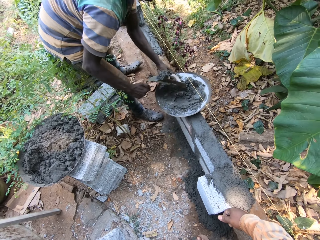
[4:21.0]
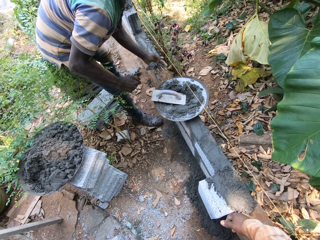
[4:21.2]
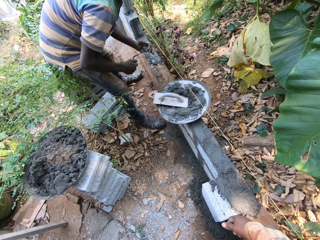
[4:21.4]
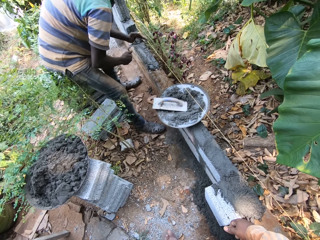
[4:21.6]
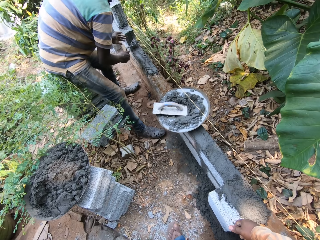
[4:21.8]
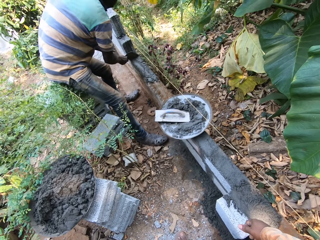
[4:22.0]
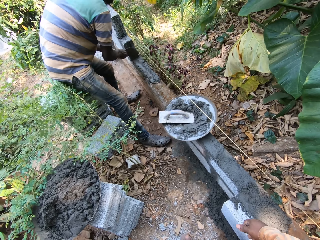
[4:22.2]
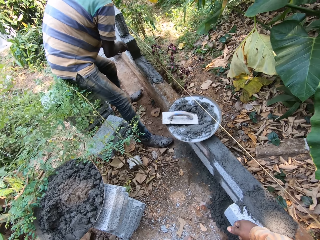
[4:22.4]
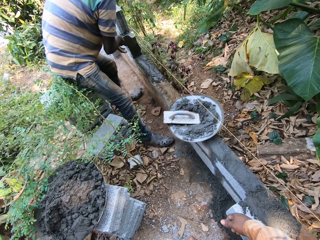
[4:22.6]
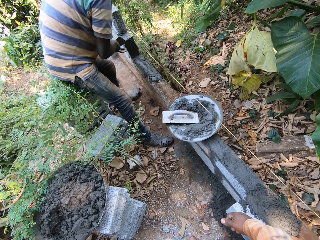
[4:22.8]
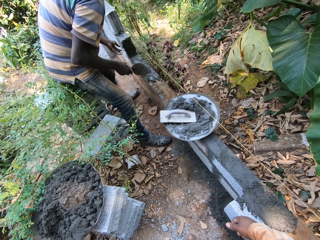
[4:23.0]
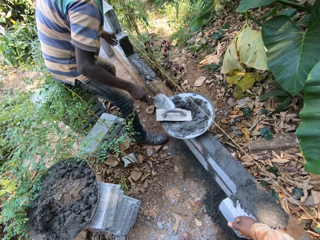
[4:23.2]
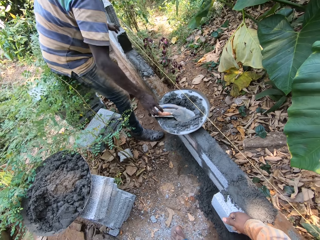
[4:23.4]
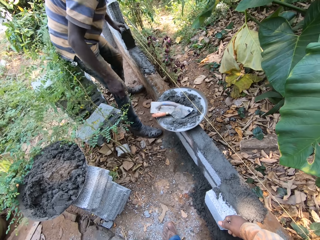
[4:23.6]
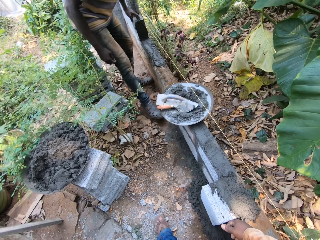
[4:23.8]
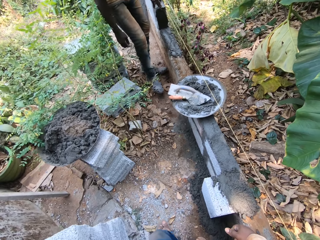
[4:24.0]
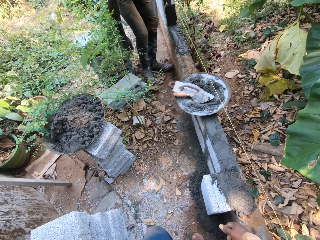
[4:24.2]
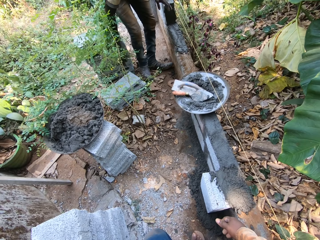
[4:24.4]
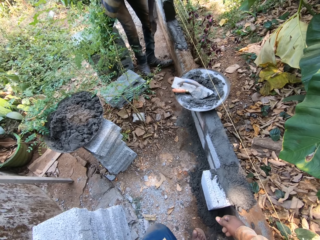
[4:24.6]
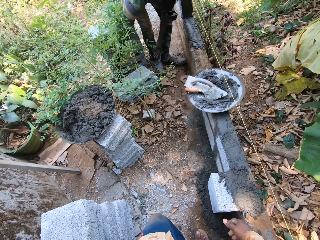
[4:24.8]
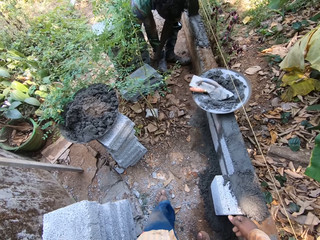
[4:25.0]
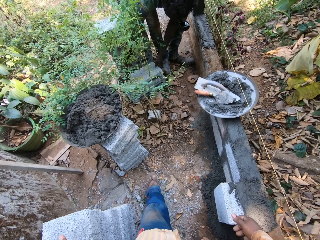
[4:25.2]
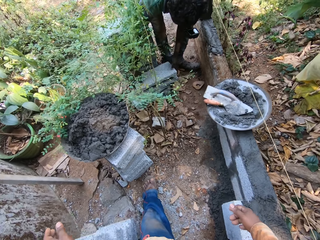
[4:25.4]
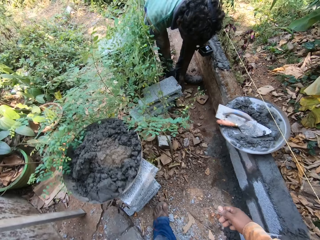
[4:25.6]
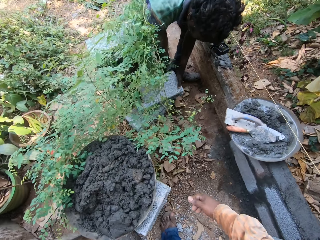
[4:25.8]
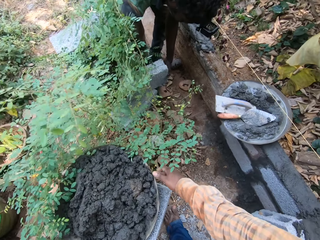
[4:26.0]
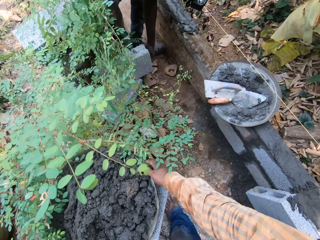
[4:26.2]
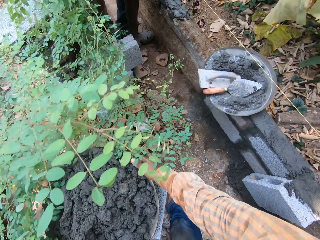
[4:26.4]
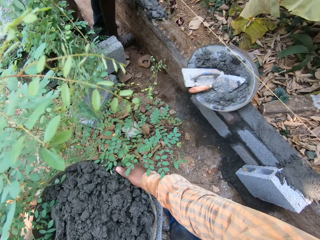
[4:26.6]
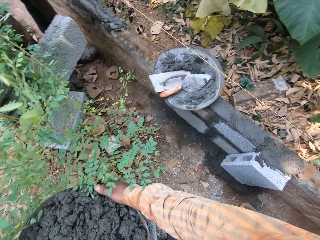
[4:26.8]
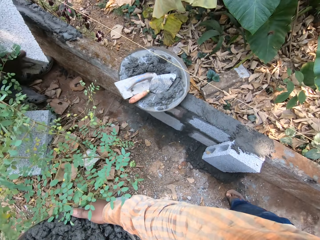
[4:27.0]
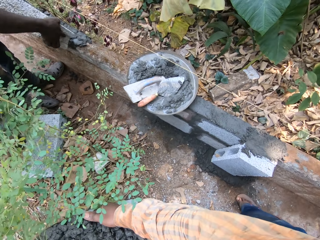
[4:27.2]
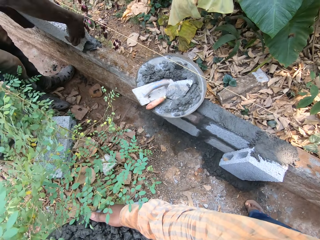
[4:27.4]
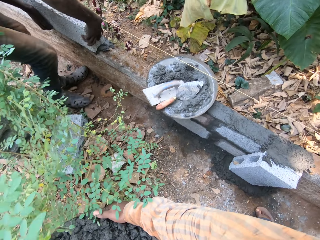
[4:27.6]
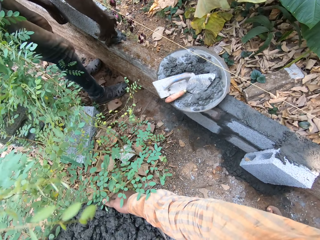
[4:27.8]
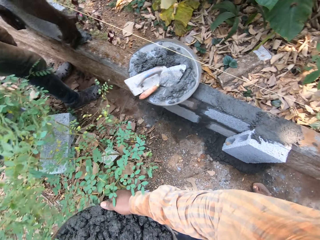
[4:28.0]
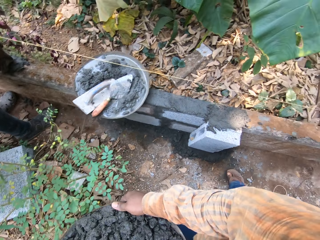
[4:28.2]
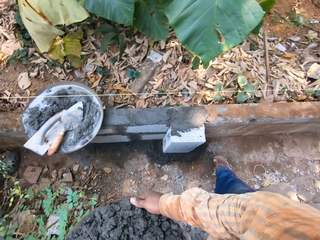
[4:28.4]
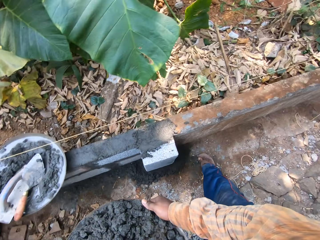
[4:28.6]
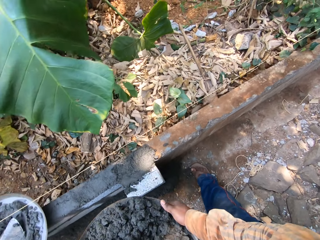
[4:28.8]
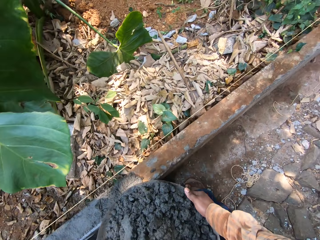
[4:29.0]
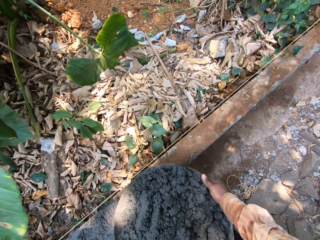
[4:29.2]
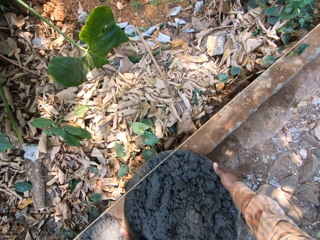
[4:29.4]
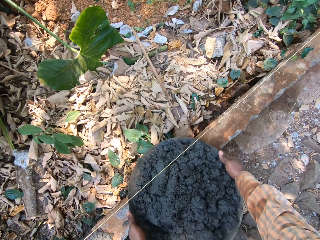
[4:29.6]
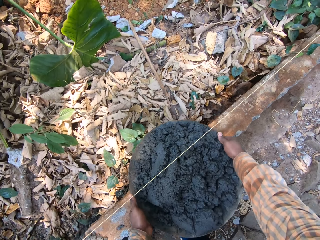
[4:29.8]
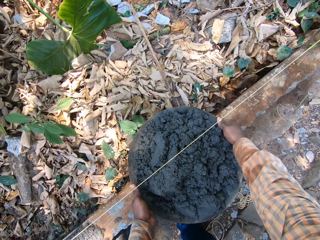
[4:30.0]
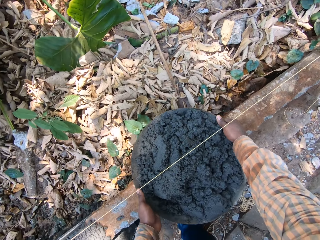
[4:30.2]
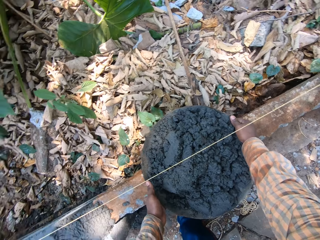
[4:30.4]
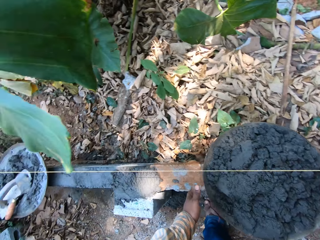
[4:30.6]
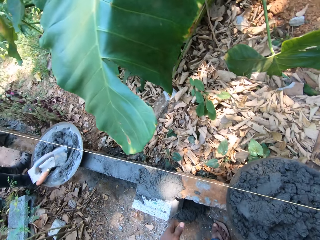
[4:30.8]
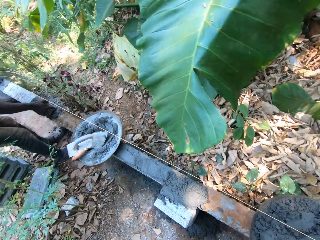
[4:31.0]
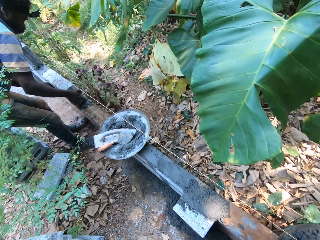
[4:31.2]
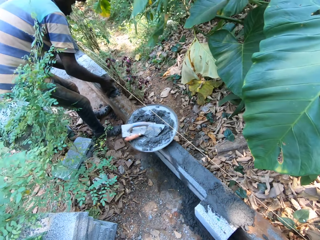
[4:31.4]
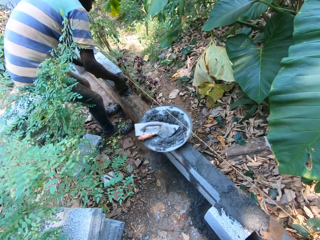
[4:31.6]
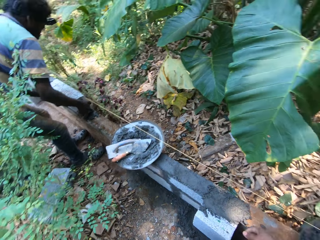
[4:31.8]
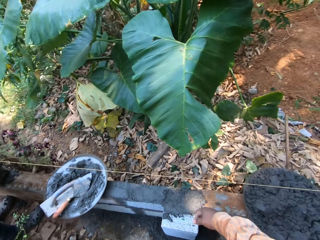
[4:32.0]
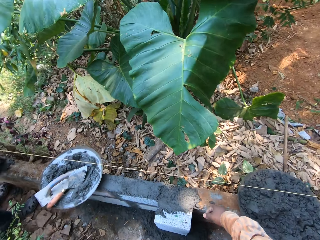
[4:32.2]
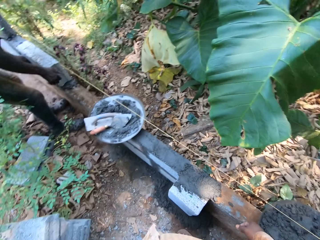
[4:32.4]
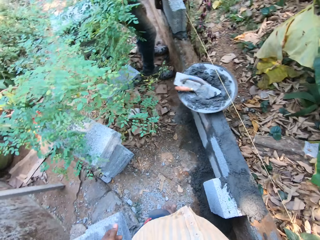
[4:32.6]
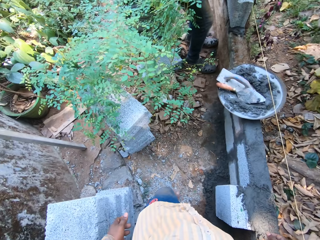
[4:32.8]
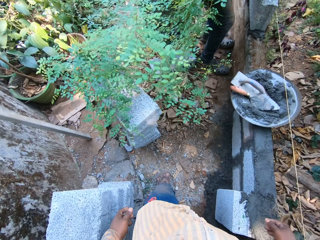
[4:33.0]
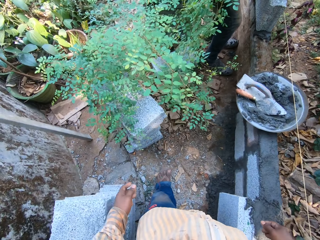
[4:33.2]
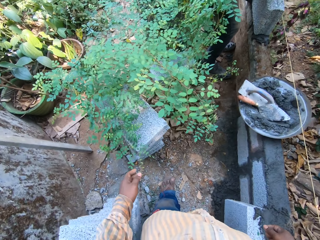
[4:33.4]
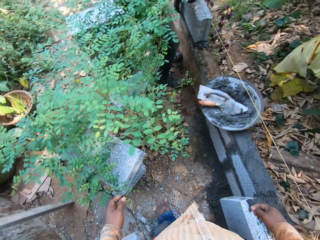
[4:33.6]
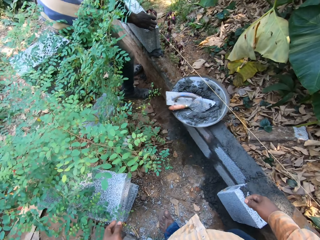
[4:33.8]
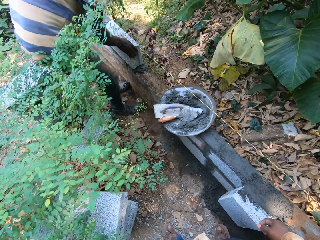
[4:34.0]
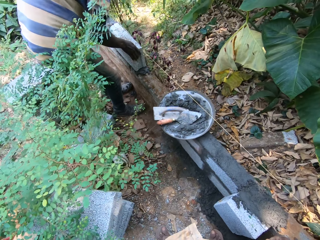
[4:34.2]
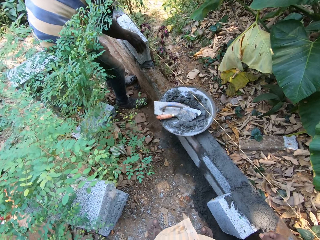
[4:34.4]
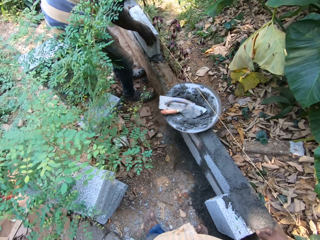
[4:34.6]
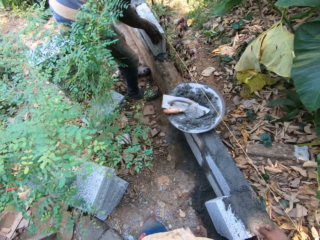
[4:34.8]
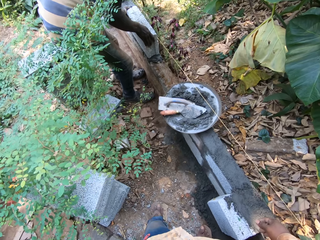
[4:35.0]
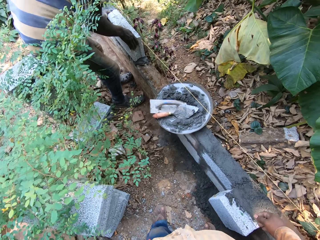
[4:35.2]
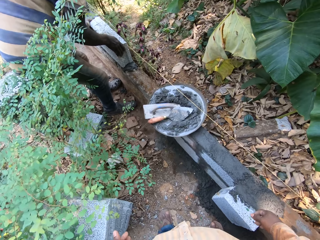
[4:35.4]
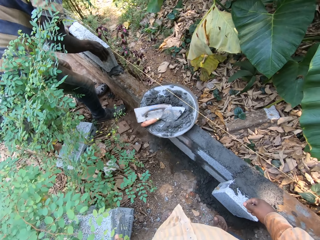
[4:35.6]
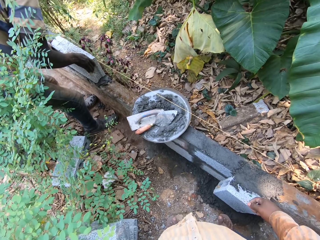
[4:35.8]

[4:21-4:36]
The man packs sand from the head pan with the trowel in his right hand. He drops the metal float in the head pan with his left hand. He plasters the fence with the sand on the trowel in his right hand. He drops the trowel in the head pan with his right hand. He carries a block from a block on the ground with both hands. The camera wearer touches the head pan on the block with his right hand. The man places the block on the fence with both hands. The camera wearer carries the head pan from the blocks with both hands. He drops the head pan on the fence with both hands. He looks around. He walks on the ground.

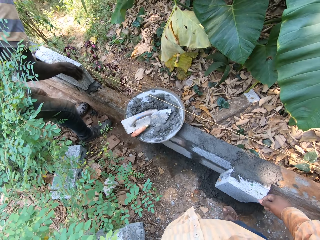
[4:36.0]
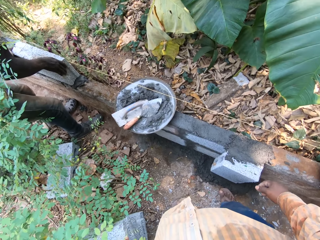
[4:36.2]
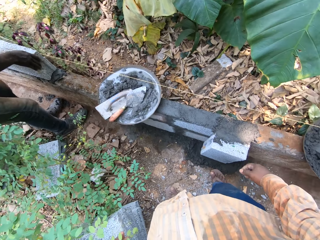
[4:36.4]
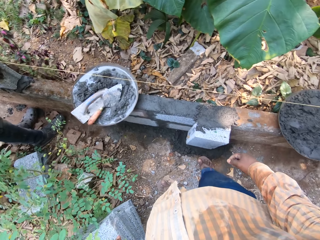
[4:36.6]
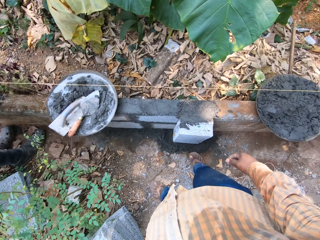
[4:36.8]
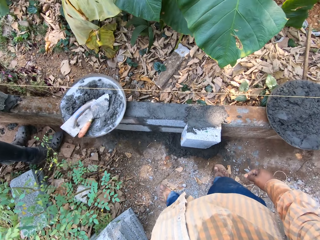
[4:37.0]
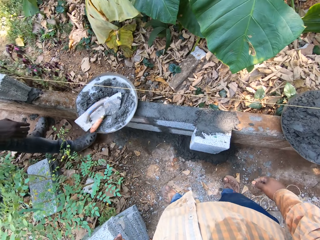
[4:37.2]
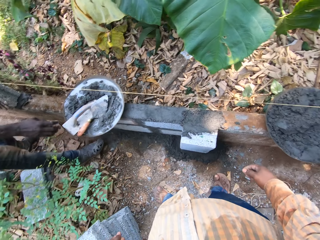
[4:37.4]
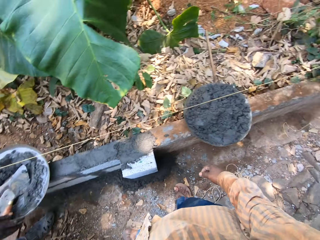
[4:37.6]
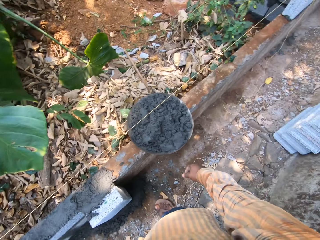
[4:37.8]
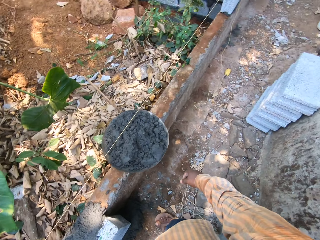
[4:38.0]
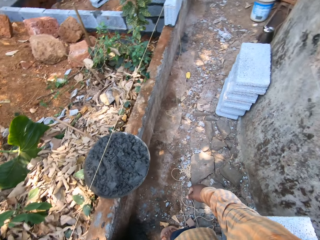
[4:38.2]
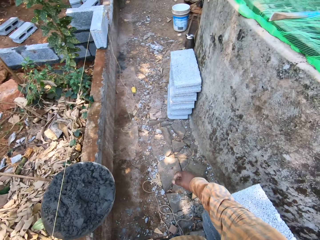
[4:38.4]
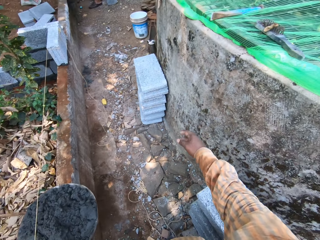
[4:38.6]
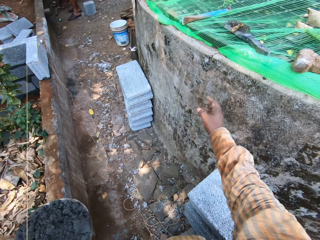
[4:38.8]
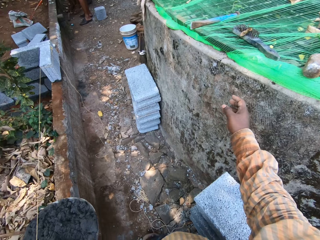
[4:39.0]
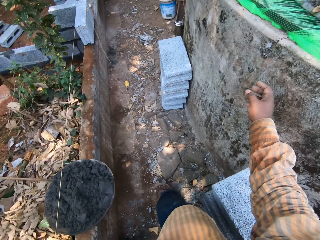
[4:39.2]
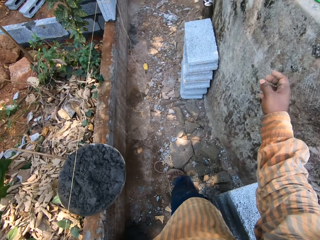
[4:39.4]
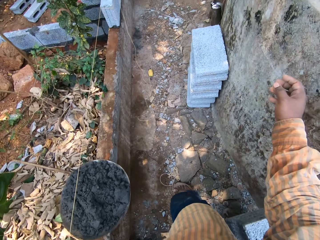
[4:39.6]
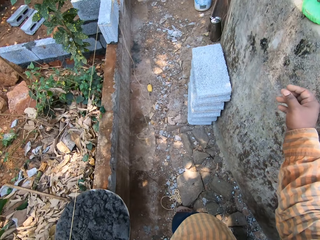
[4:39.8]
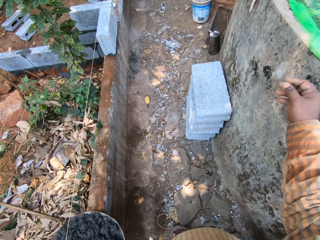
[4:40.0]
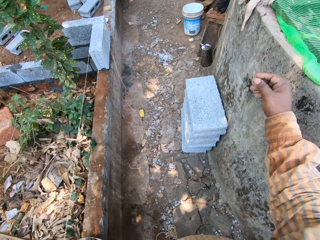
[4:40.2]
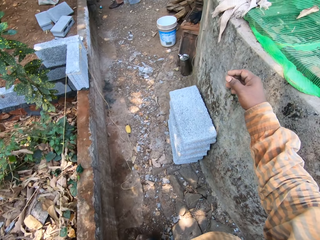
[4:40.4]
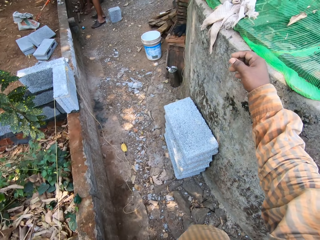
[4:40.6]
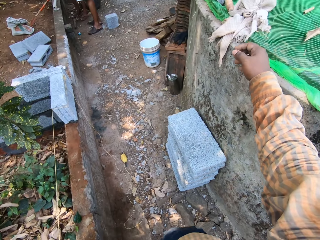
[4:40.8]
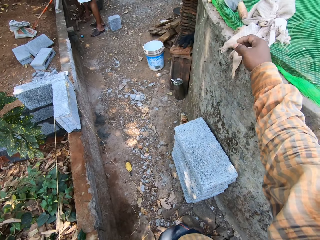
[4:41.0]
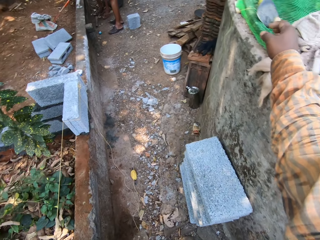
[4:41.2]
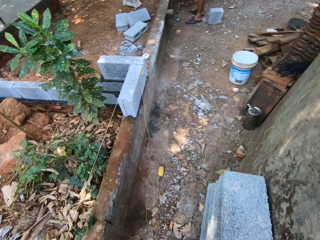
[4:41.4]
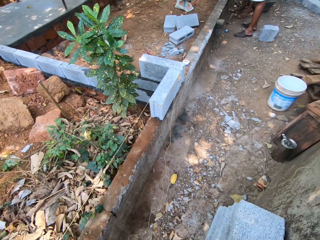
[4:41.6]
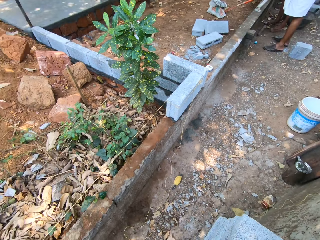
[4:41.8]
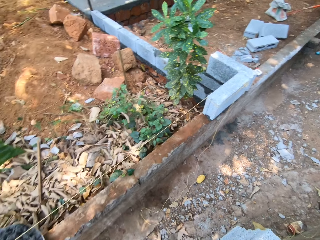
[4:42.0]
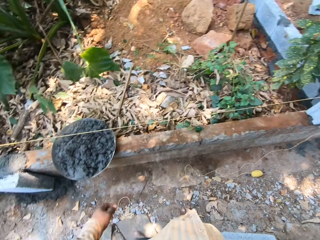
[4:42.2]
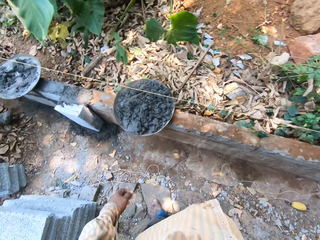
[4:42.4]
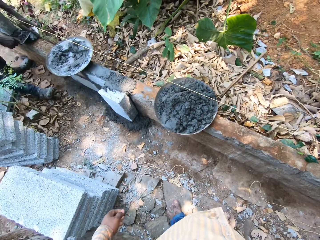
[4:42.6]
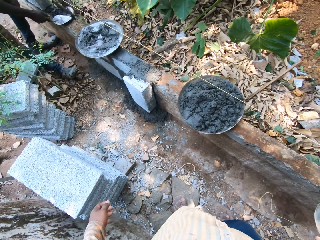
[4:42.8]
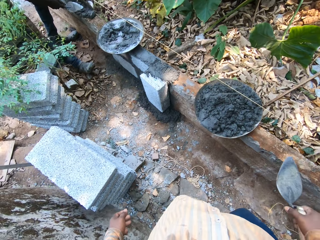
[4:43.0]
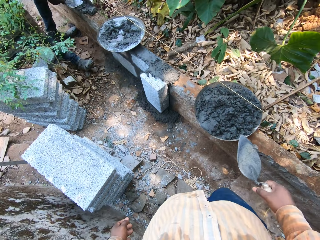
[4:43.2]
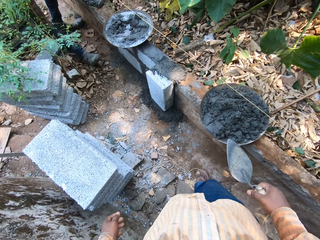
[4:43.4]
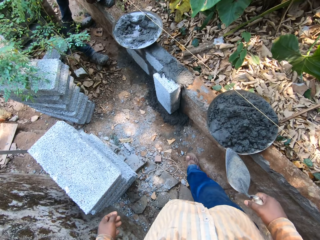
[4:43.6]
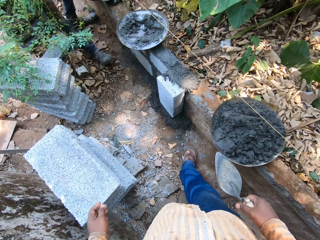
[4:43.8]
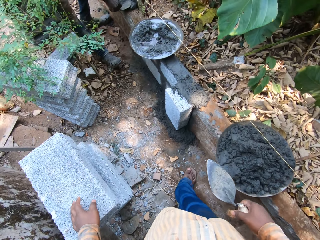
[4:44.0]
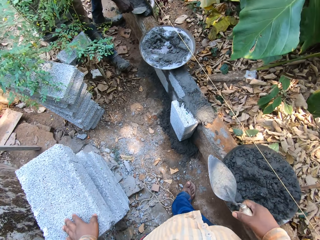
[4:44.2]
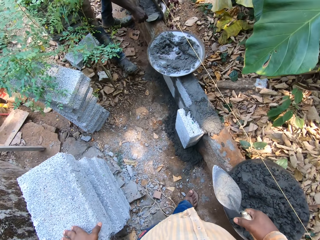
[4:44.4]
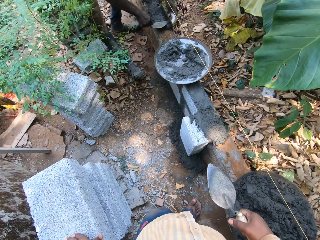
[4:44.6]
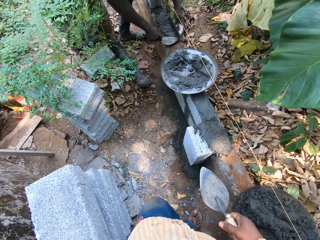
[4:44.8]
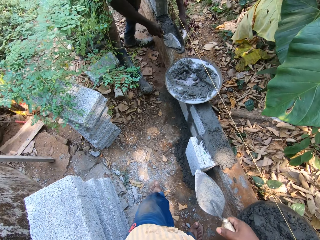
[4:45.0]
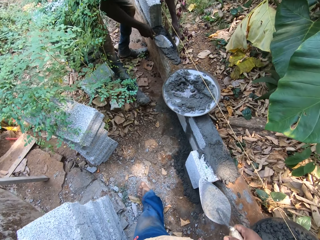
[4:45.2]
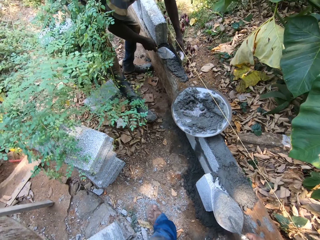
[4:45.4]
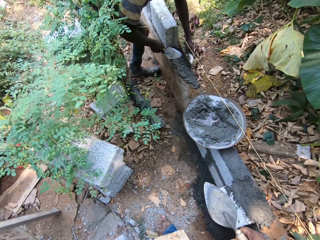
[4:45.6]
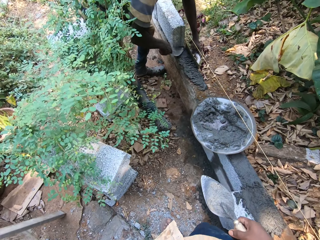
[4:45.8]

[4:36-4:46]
The camera wearer picks up the trowel from the pond with his right hand. The man spreads the sand on the fence with the trowel in his right hand. The camera wearer walks on the ground.
